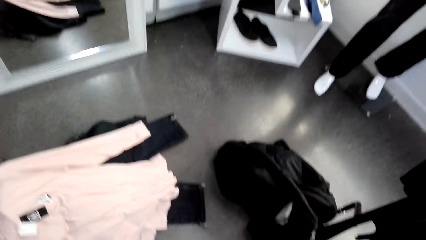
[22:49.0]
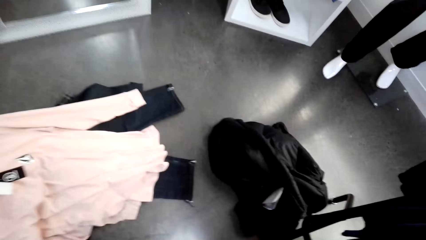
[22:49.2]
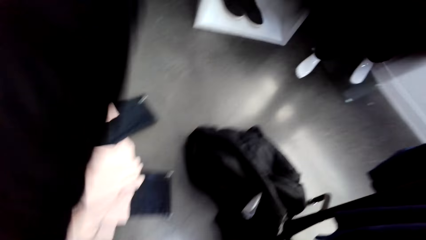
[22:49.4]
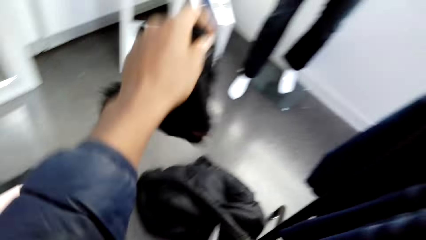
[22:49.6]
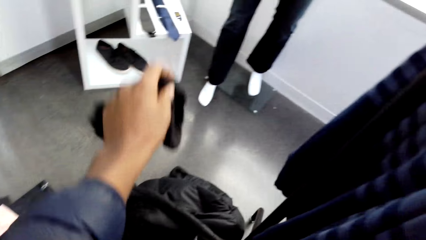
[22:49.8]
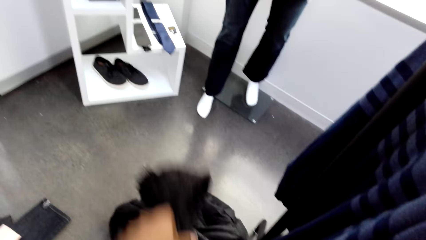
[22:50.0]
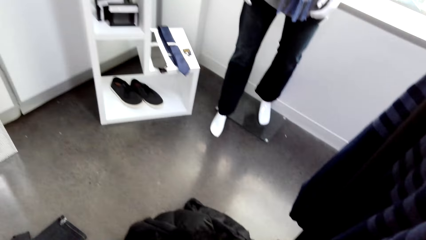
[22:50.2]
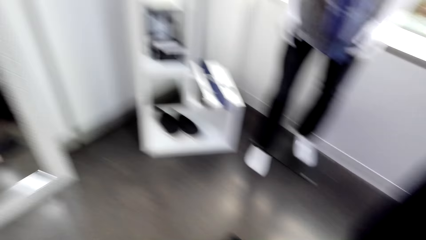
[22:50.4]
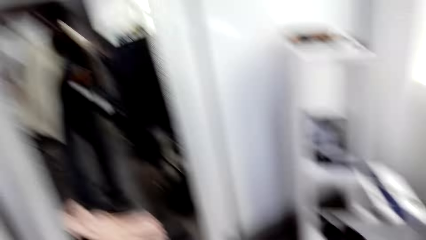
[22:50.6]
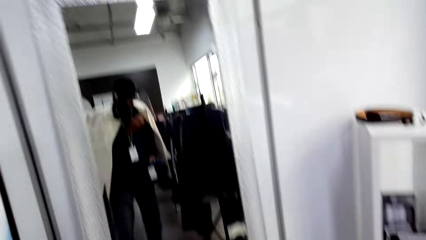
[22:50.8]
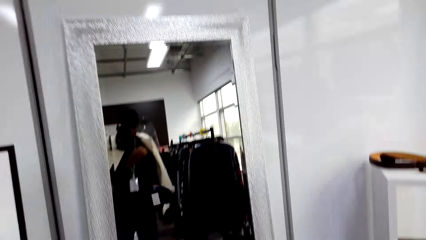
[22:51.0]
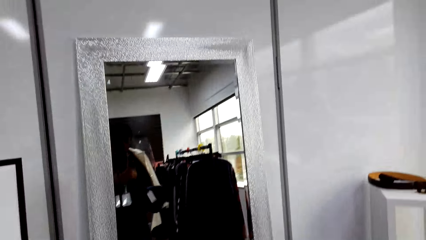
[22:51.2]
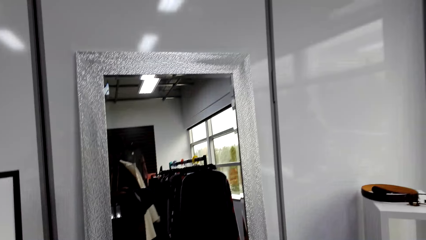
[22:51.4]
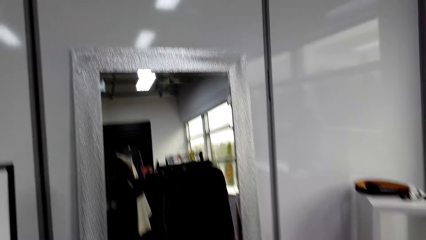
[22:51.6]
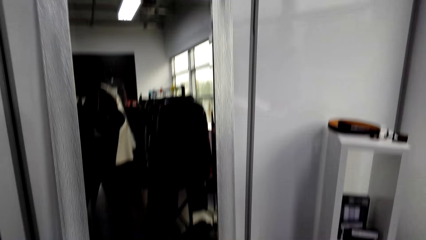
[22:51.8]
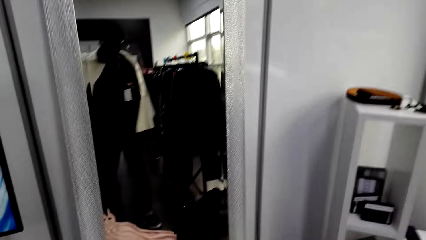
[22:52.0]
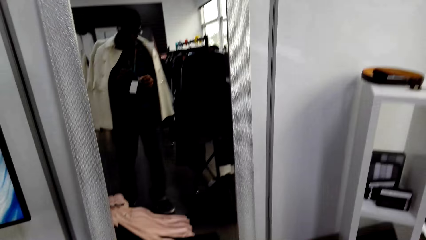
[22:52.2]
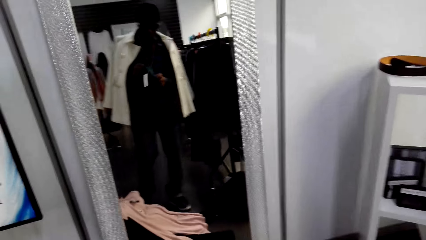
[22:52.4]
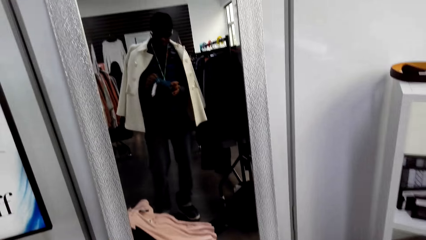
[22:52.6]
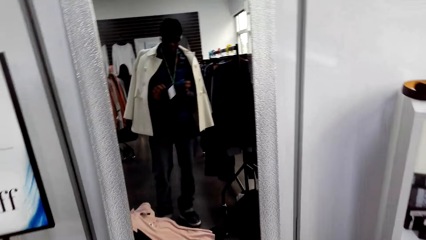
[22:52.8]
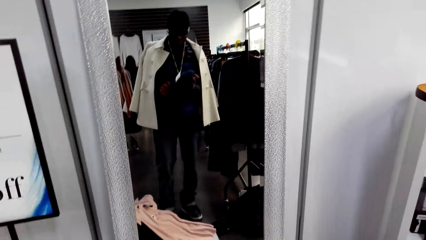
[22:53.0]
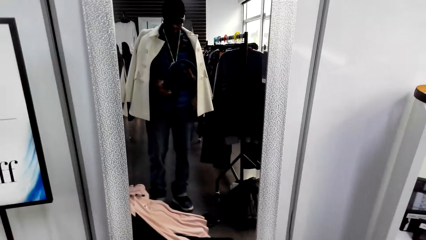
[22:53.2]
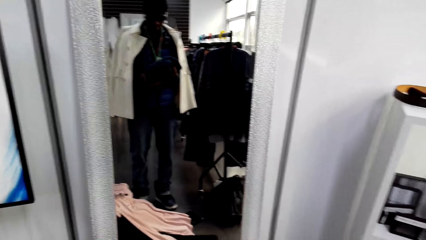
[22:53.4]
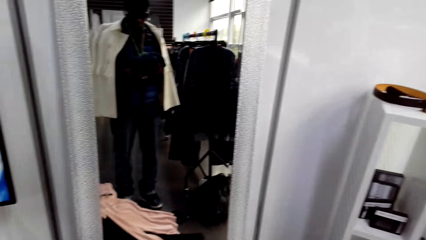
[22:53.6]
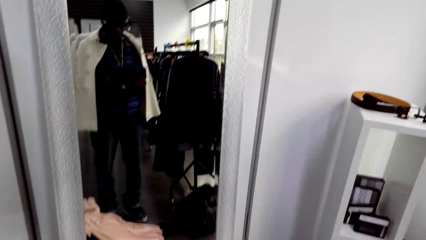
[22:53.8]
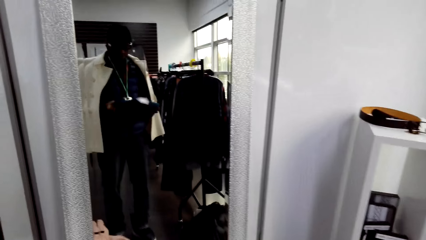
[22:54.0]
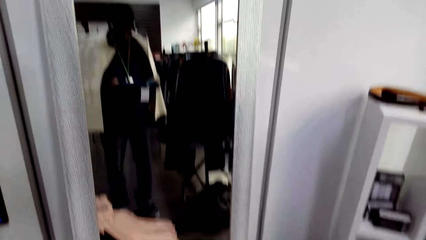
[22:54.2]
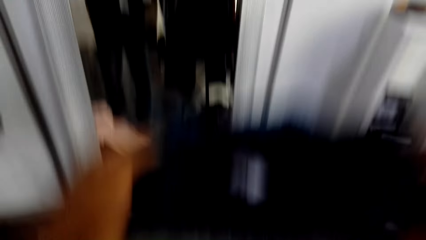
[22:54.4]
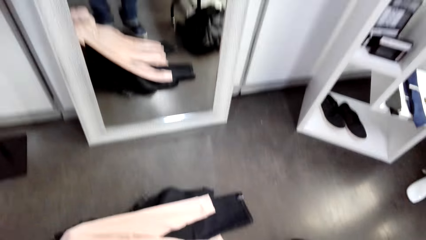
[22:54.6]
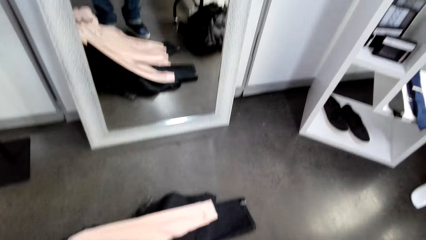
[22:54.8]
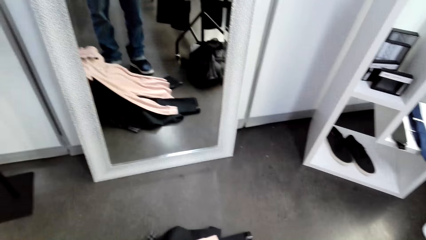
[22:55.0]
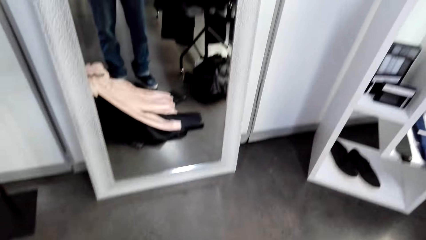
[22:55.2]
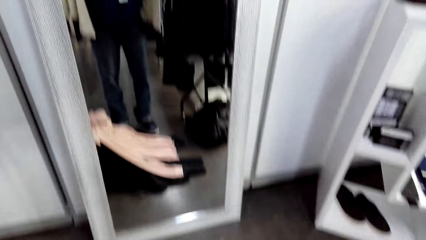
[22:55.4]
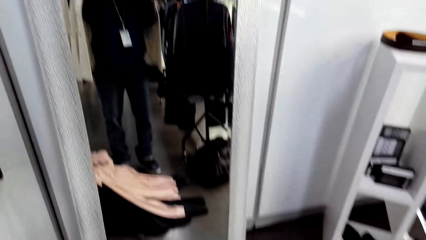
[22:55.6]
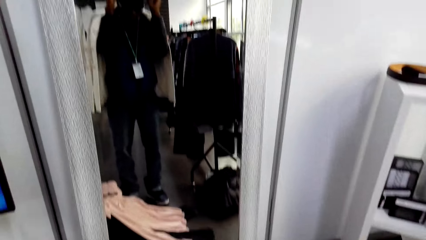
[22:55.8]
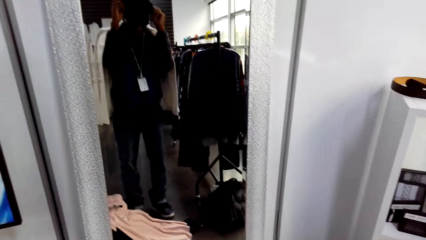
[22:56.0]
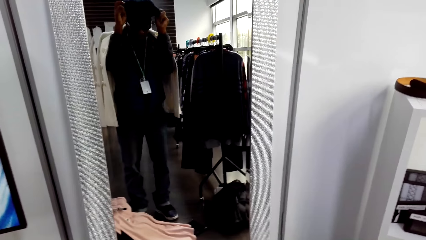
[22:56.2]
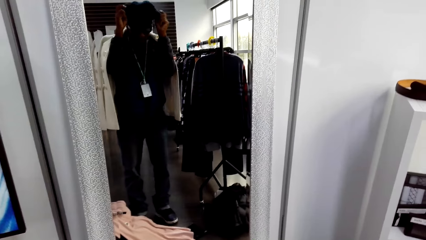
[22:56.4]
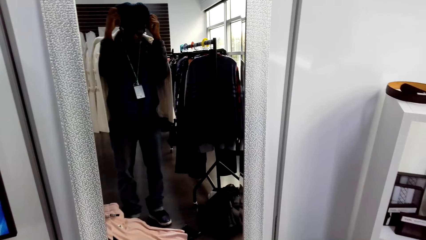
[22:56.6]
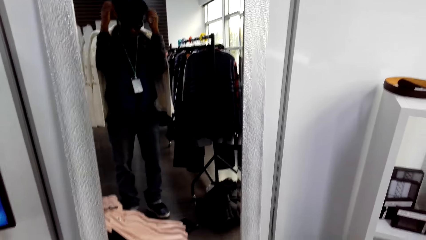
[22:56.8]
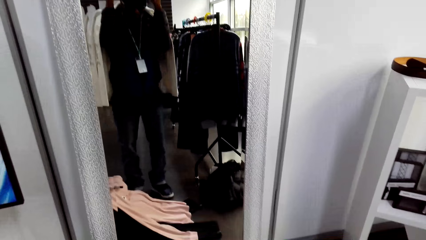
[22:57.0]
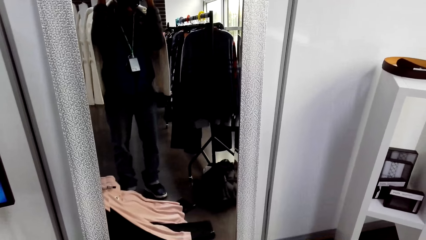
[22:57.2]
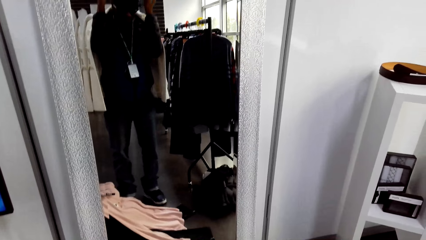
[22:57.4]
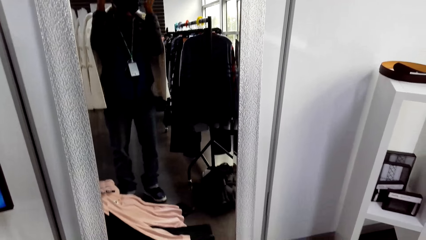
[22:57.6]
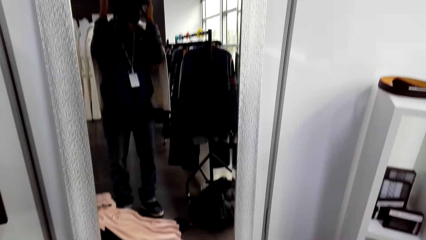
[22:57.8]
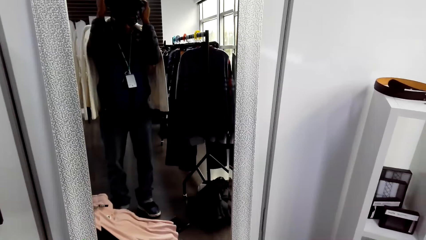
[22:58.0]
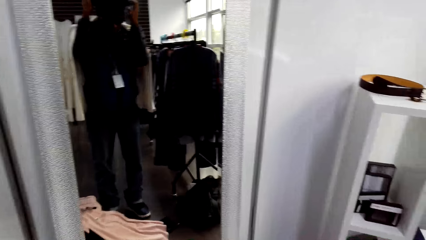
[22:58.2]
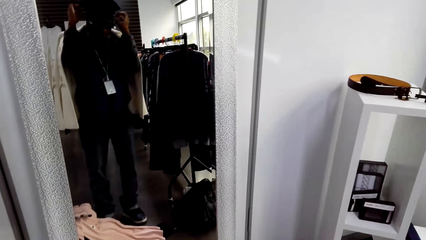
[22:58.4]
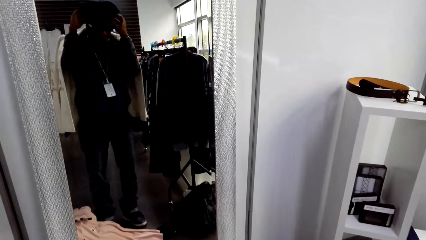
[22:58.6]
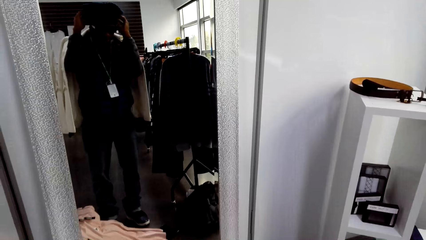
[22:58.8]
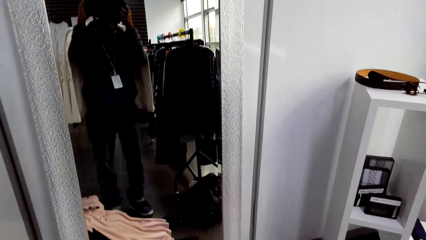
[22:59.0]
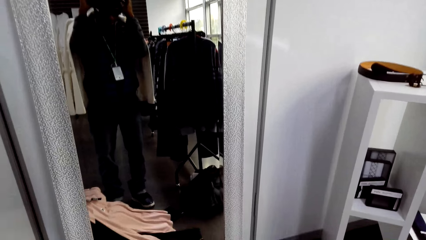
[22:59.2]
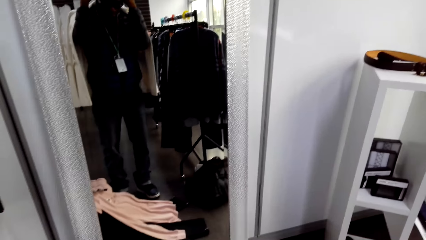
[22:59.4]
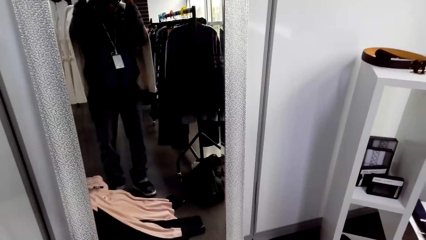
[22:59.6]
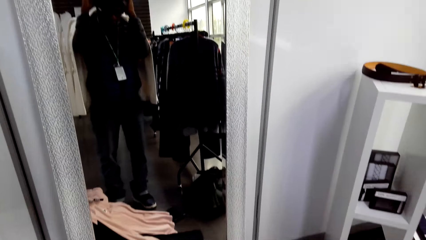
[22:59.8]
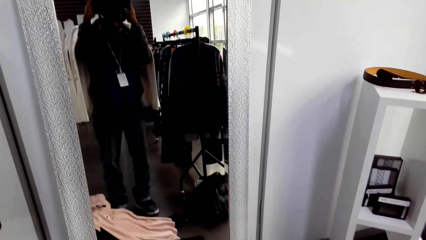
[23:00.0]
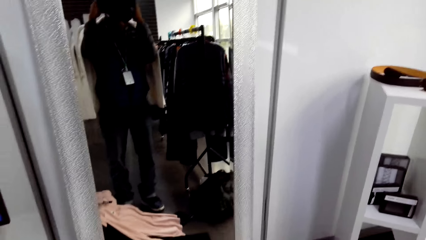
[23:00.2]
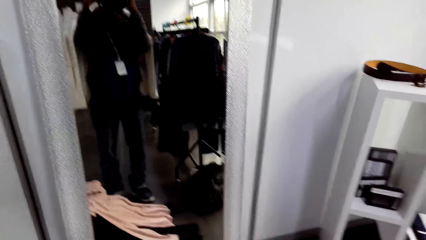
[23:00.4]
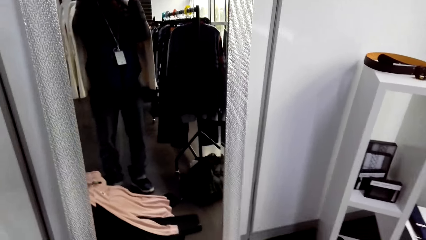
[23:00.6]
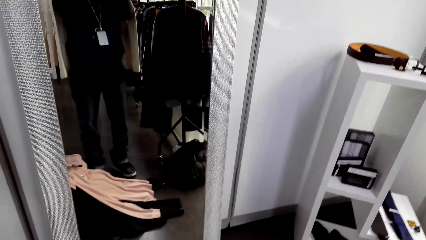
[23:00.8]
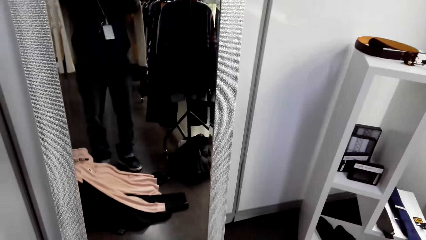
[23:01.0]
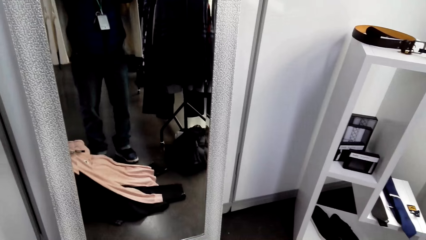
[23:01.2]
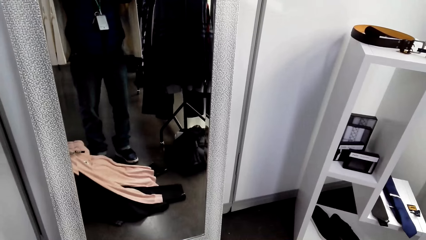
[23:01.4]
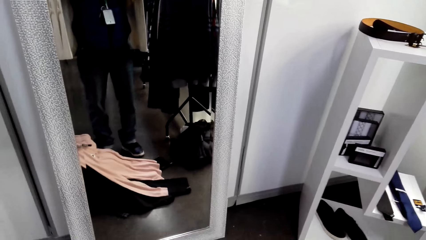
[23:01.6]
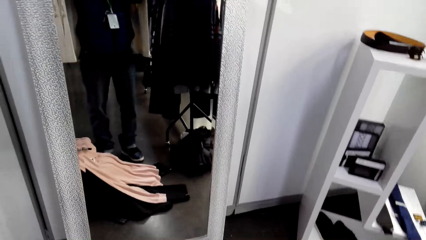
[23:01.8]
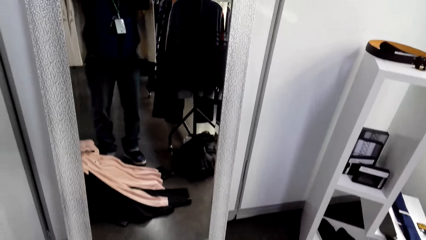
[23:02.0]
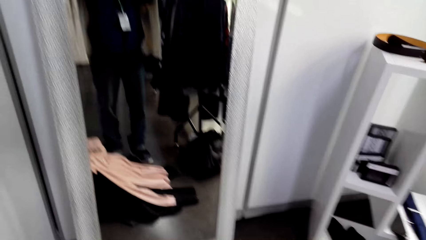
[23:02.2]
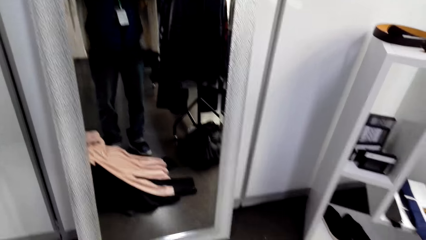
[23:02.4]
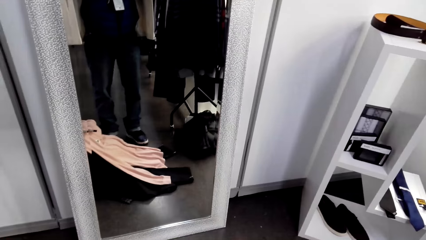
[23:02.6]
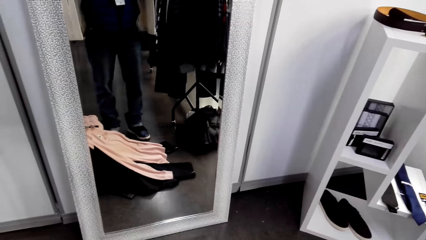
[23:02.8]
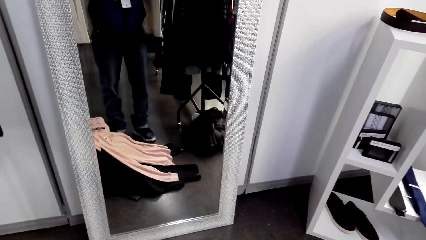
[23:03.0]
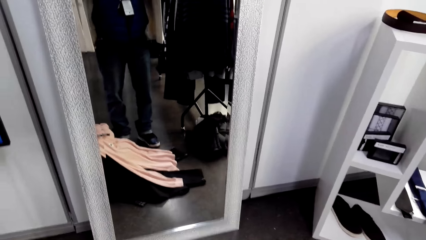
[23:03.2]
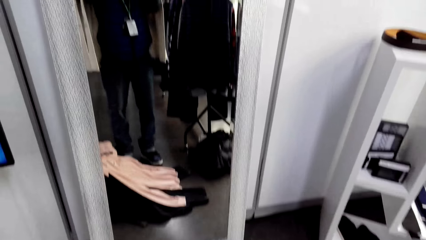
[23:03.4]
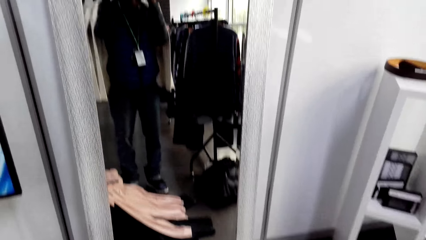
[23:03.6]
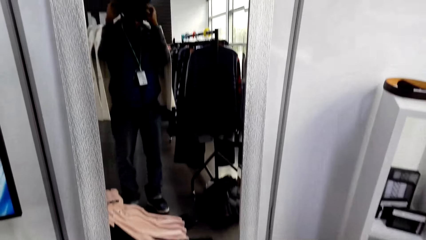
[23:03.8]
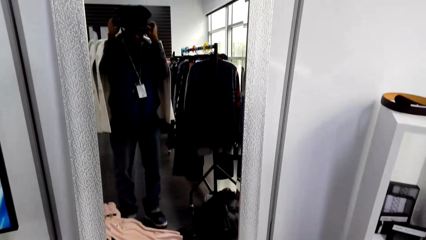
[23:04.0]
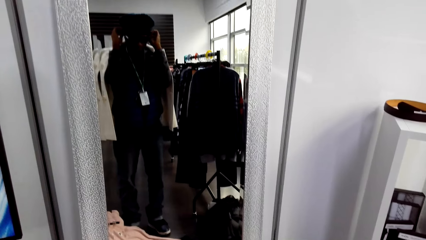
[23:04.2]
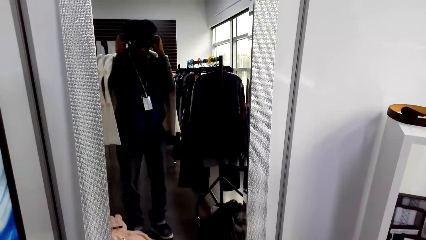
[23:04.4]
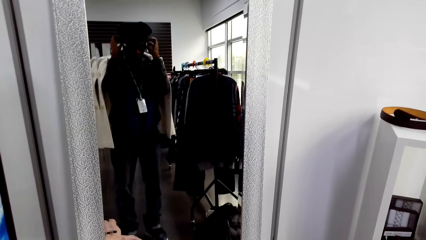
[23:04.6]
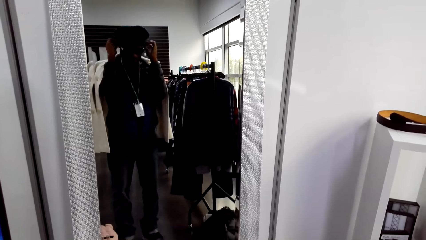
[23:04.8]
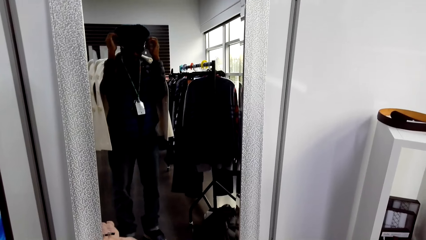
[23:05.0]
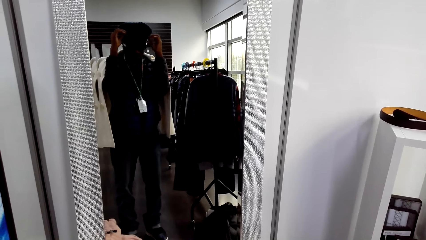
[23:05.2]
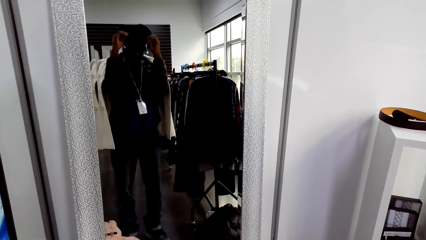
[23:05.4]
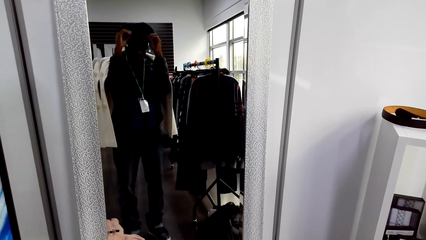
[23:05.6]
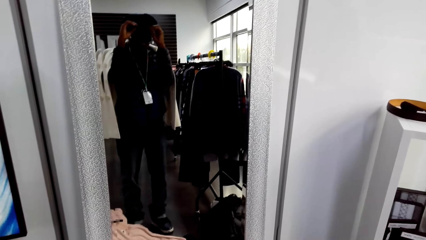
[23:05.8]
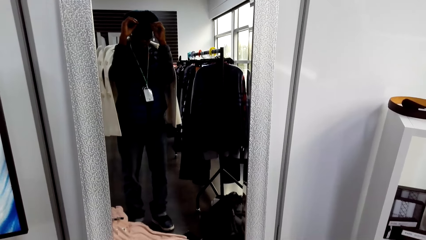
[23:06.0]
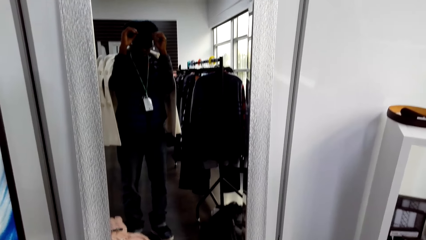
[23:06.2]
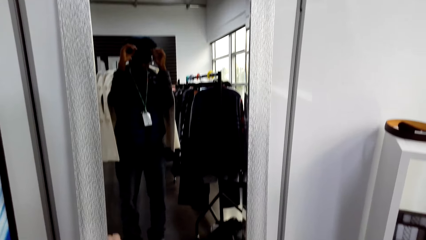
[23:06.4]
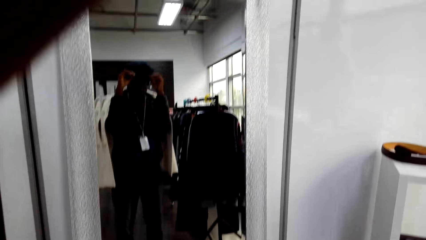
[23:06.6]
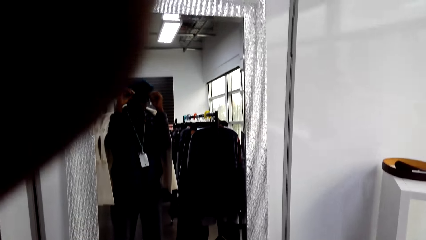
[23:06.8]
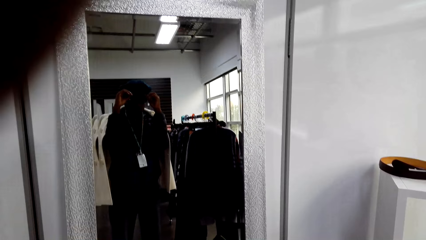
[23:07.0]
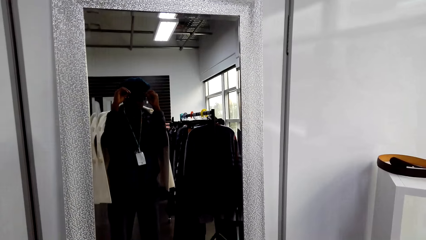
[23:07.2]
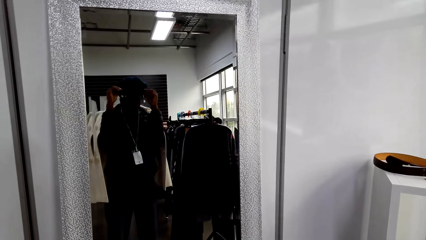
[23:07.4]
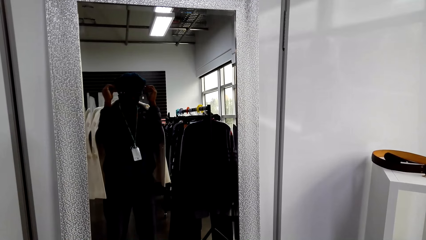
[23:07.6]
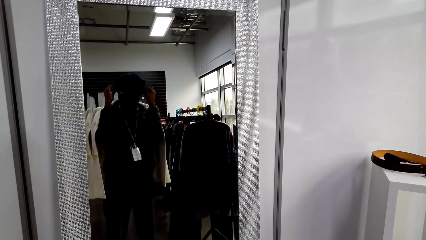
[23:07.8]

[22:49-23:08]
The camera wearer removes the hat on his head. He drops the hat on the floor. He throws another cloth on the trolley. He looks at the head cover. He puts on the head cover.
